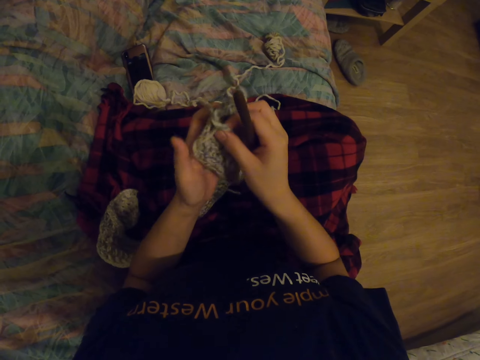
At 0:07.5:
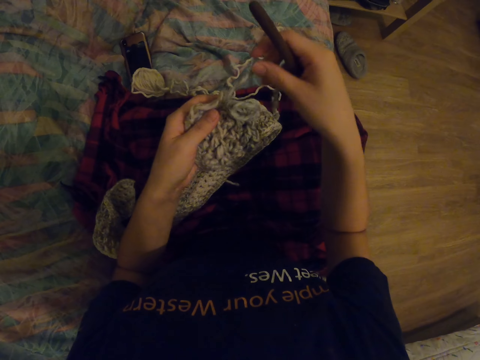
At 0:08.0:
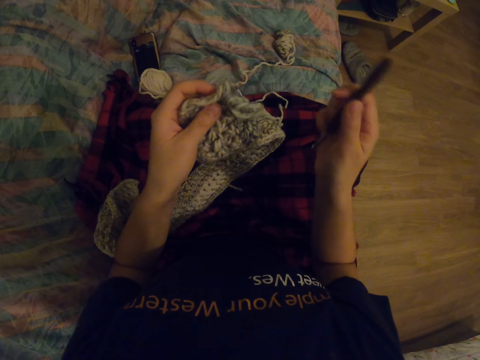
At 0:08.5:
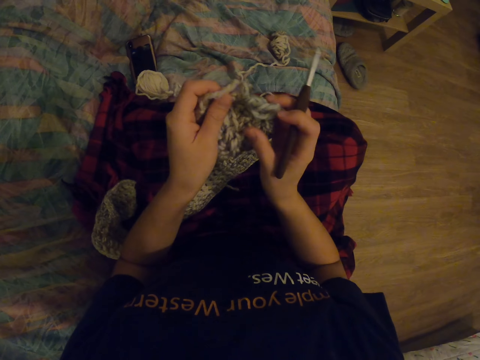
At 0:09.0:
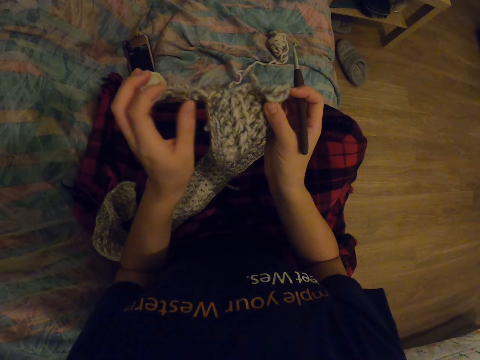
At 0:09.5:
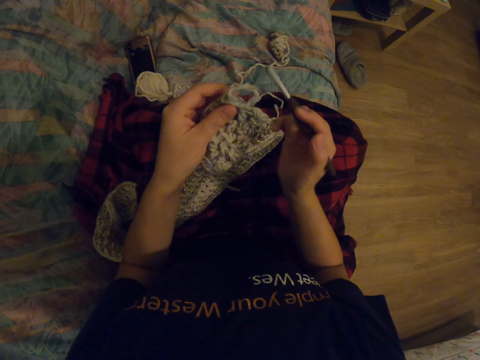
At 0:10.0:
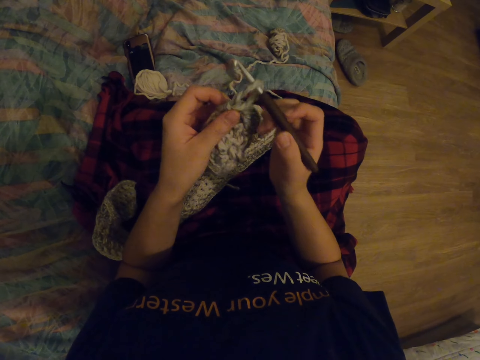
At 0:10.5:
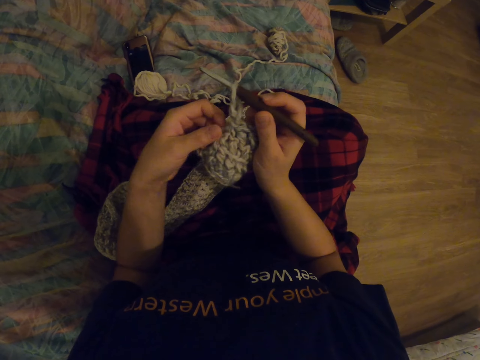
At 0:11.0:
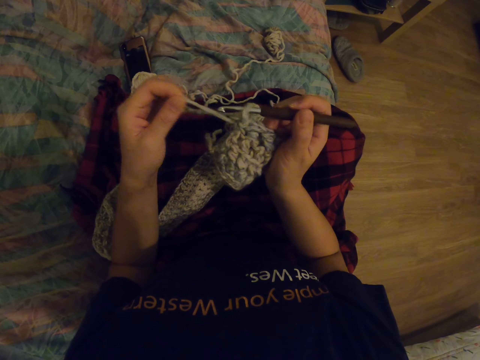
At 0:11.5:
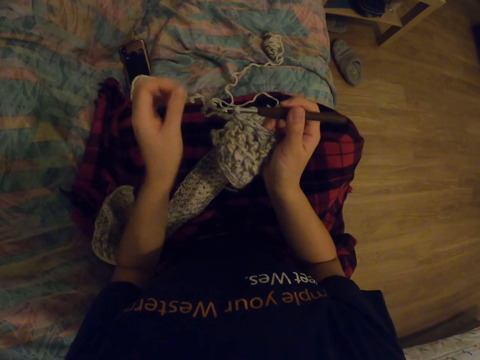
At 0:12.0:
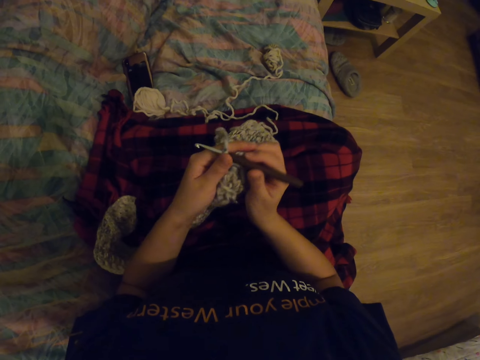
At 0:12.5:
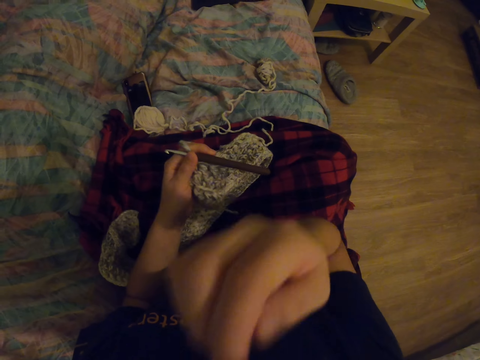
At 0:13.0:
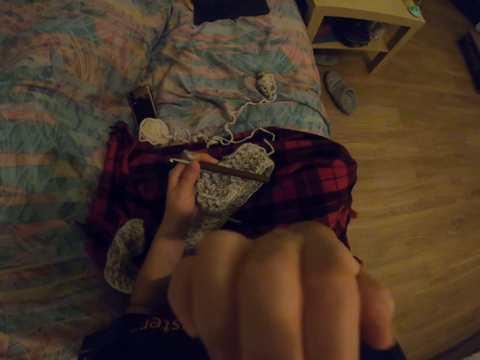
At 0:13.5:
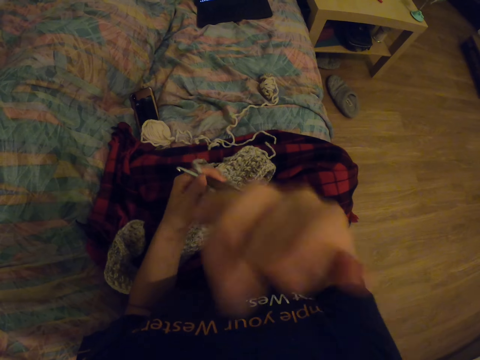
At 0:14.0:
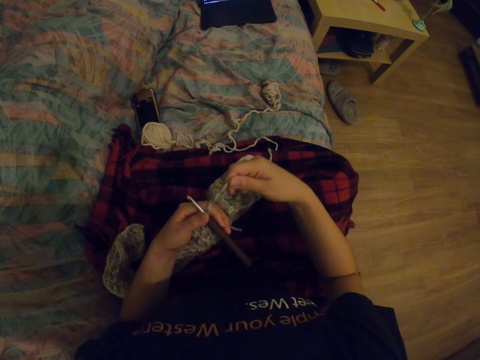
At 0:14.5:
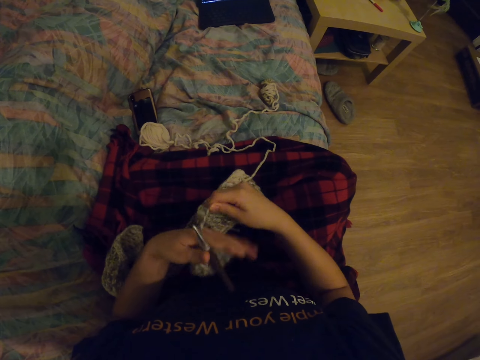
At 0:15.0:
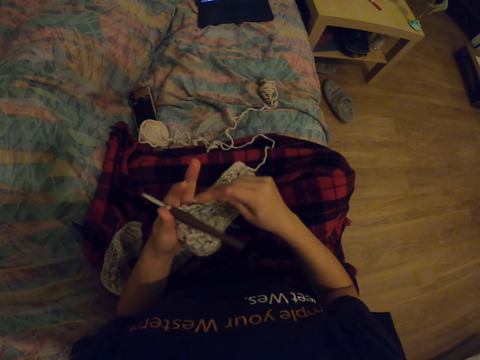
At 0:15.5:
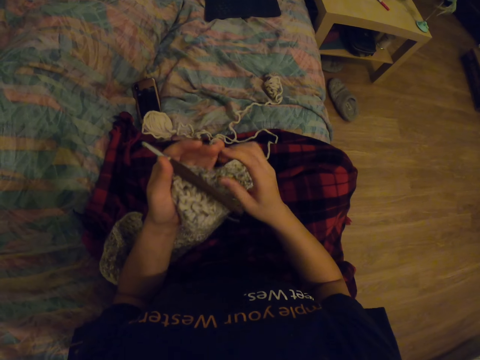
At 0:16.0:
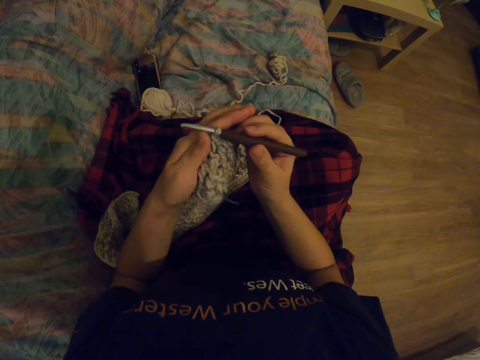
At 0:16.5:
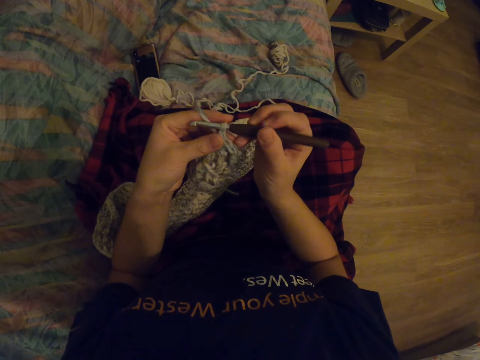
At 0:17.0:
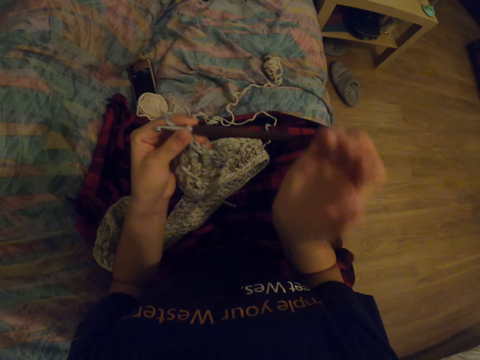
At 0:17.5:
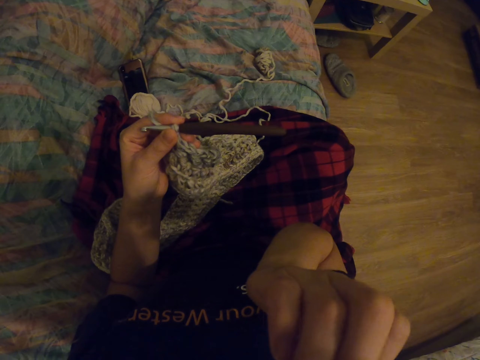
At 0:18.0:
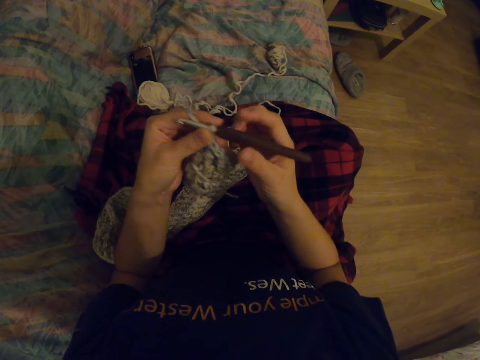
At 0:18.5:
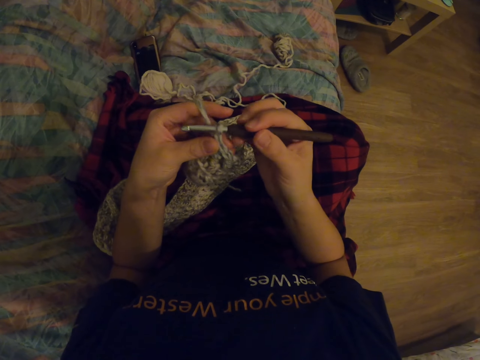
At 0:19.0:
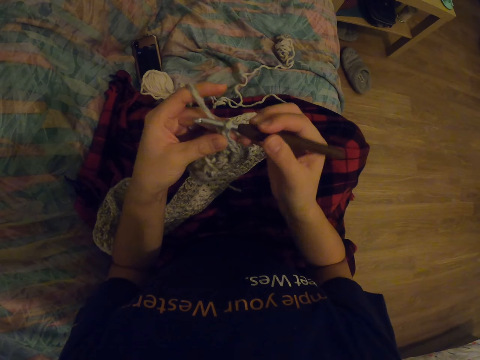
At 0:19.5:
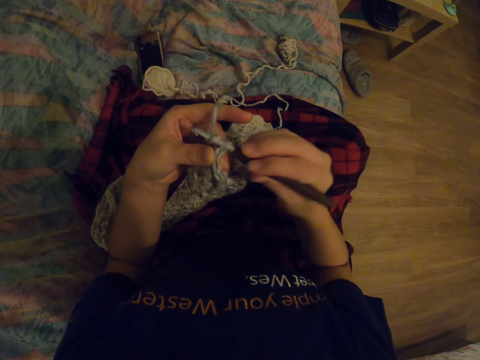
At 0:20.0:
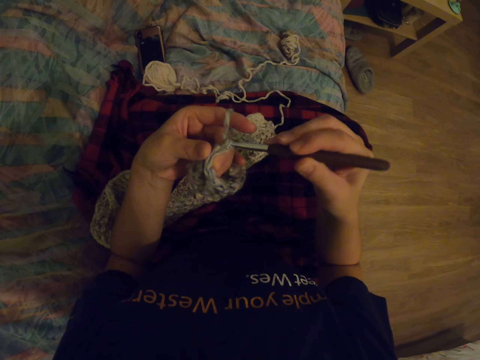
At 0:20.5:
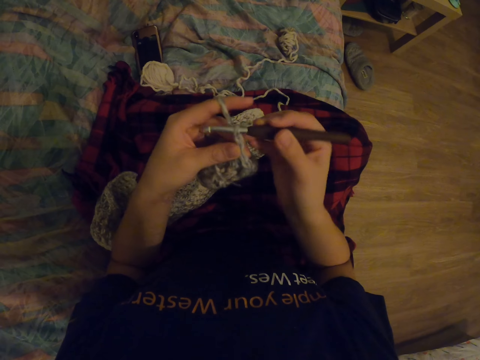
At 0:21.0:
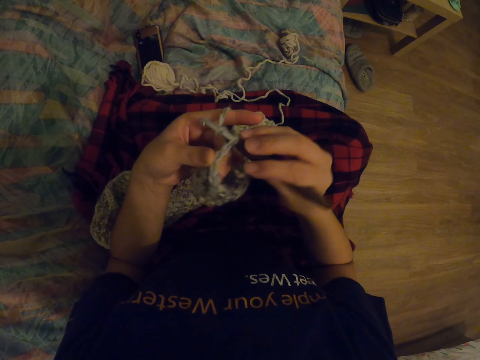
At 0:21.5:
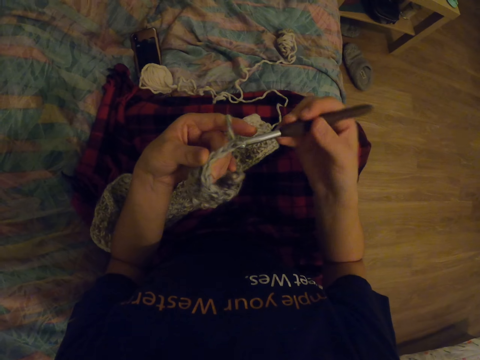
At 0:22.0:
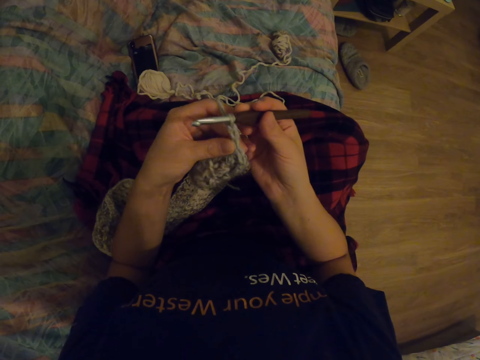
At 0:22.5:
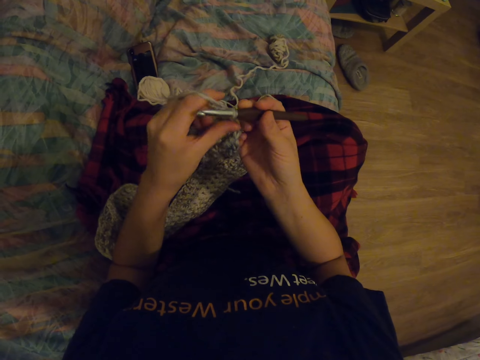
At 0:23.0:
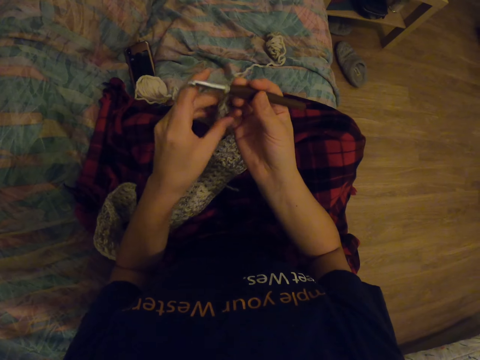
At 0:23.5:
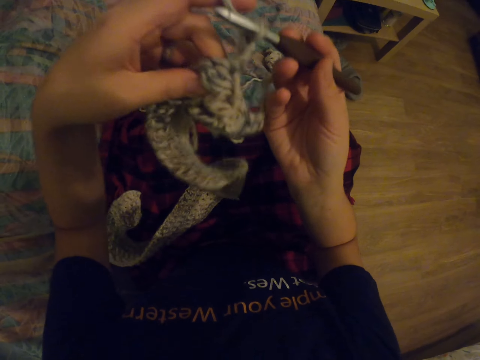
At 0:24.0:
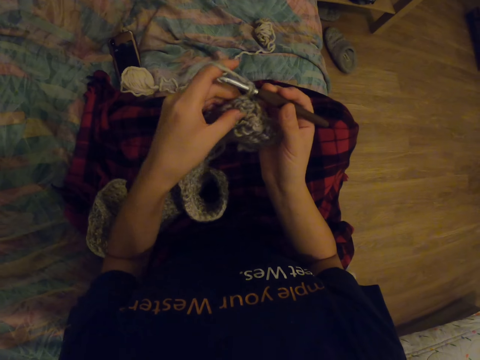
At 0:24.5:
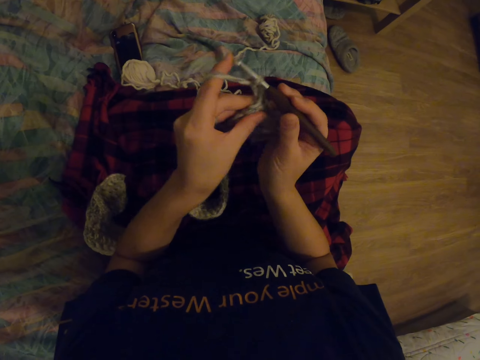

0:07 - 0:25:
The camera wearer holds a crochet hook. She puts the crochet hook in the loop and pulls the yarn. She knits crochet with the hook. She moves the hand towards the face. She rolls the yarn over her fingers. She knits with the crochet hook.

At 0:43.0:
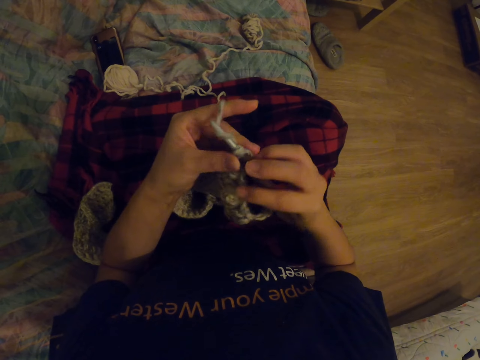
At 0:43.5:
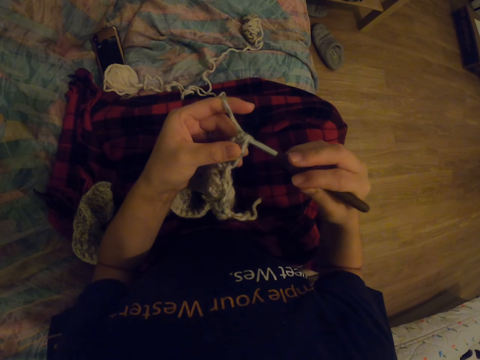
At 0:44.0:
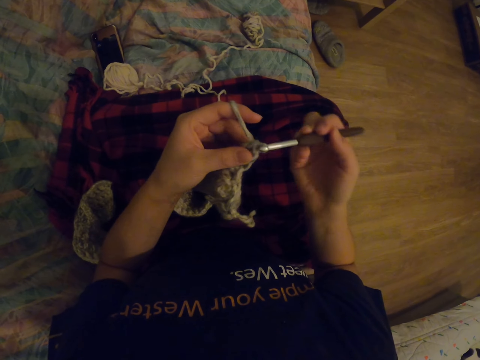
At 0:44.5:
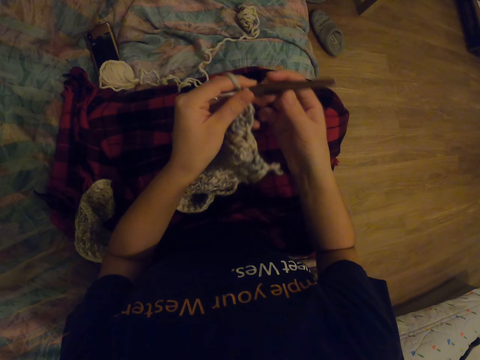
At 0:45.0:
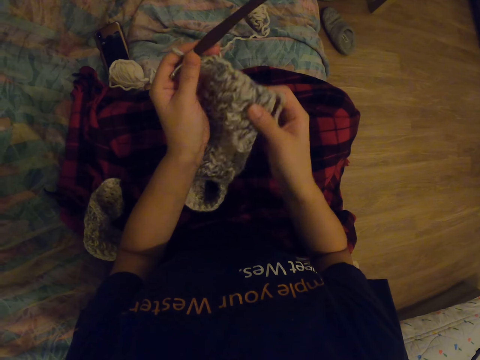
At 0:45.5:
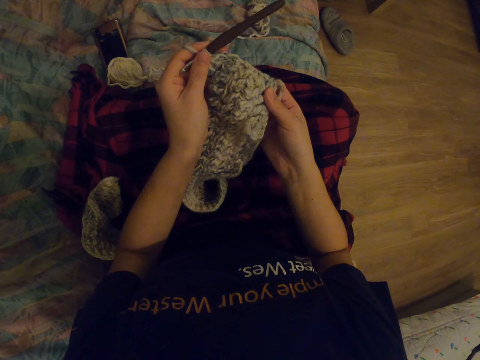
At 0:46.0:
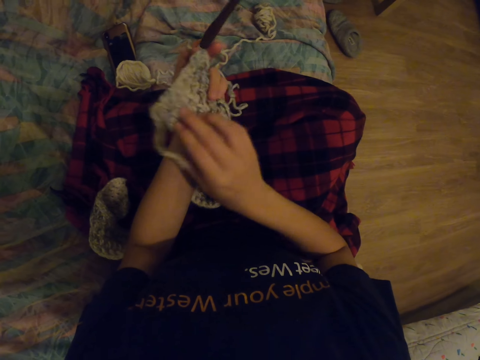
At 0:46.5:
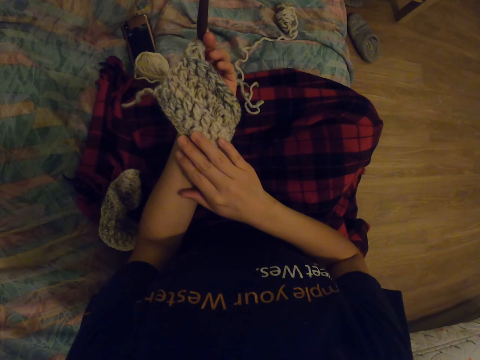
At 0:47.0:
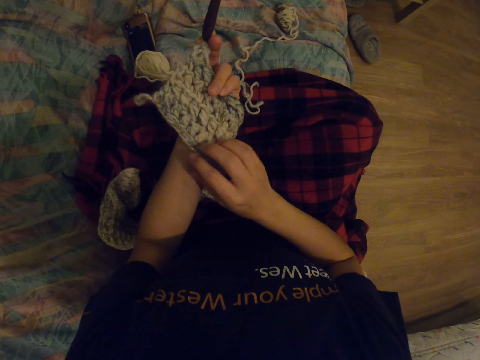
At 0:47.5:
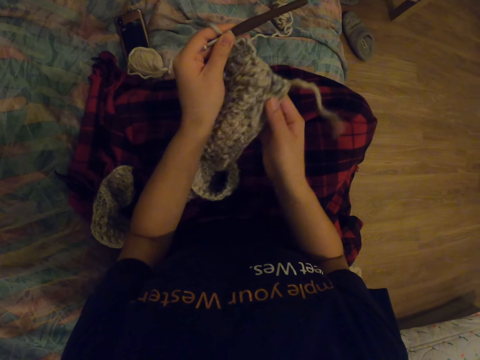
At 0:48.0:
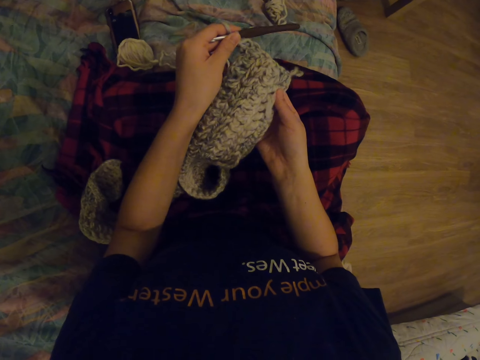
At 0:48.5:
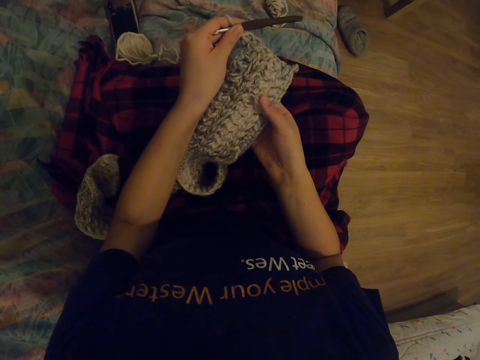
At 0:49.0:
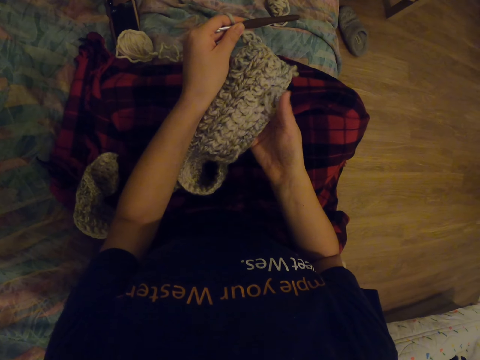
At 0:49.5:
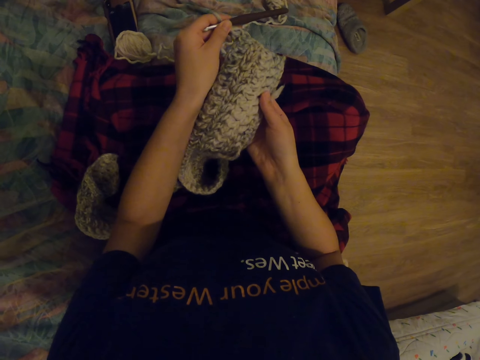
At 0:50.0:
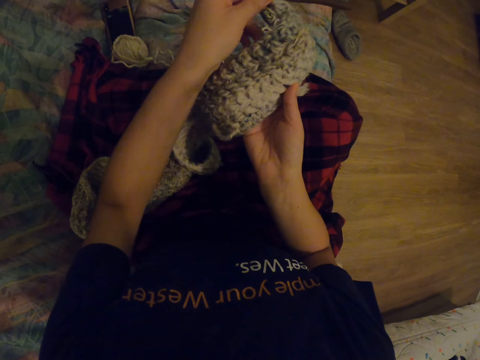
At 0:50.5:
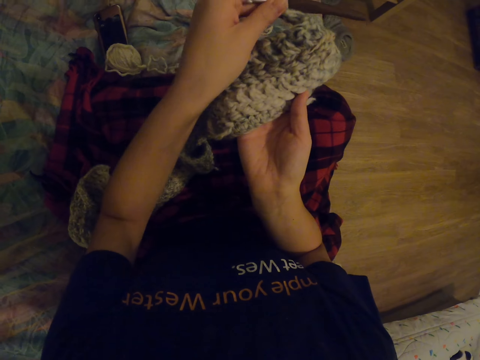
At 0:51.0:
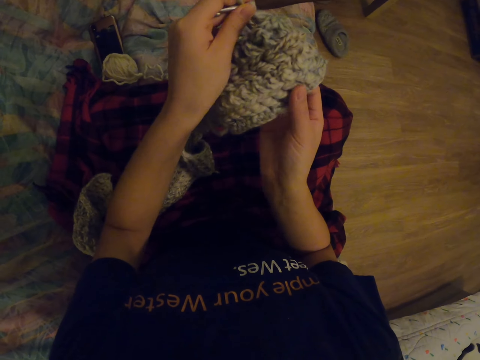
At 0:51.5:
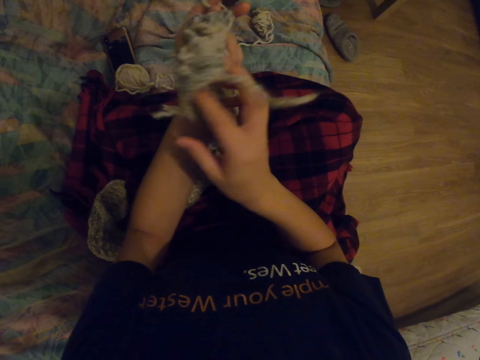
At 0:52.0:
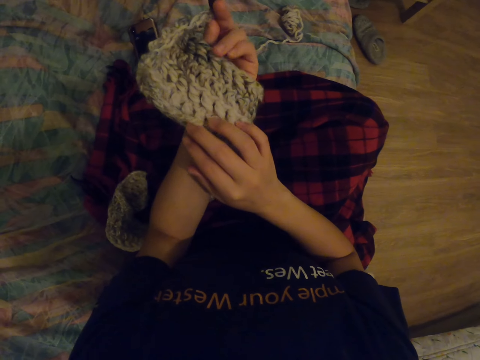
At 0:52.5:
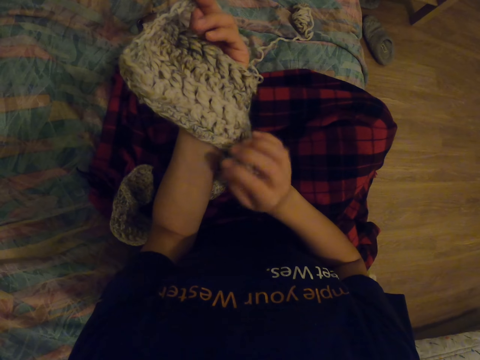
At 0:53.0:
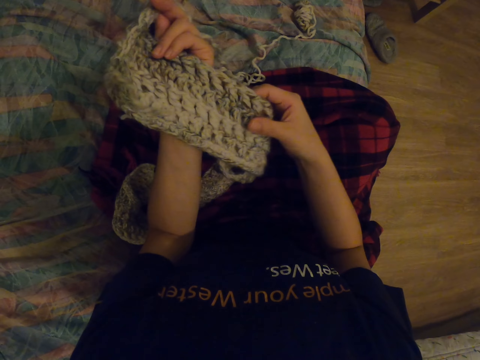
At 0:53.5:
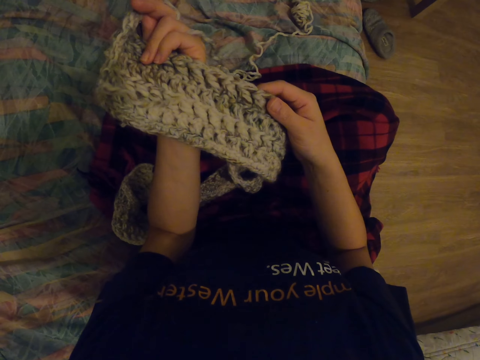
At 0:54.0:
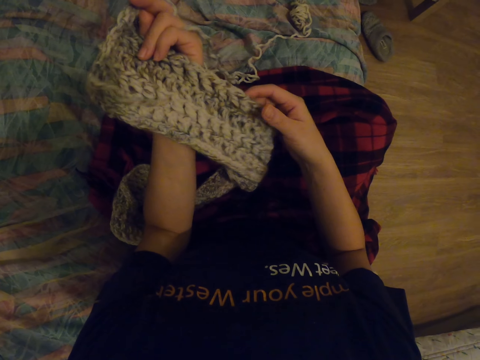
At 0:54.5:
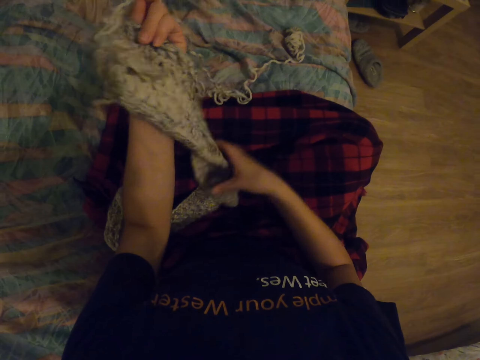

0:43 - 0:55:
The camera wearer looks at the hem of the scarf. They look at the crochet.
